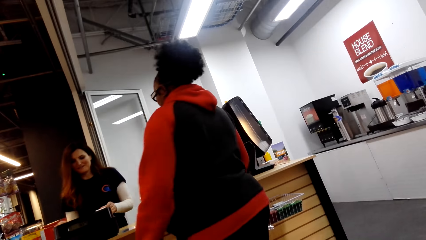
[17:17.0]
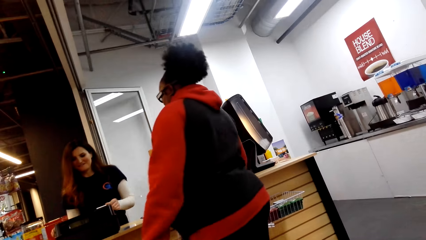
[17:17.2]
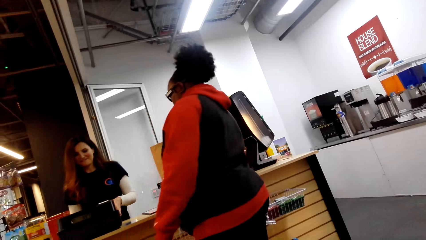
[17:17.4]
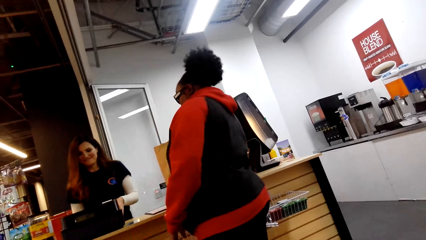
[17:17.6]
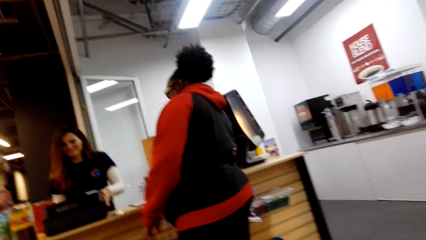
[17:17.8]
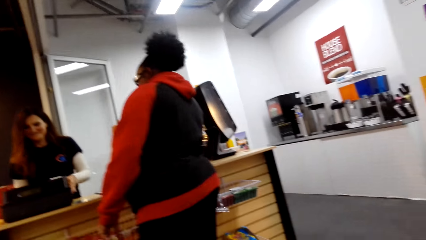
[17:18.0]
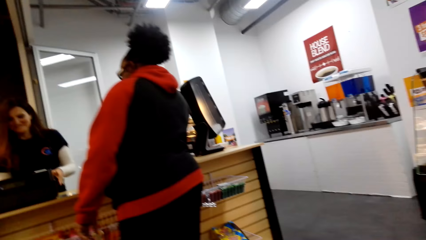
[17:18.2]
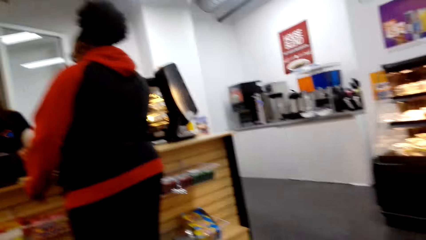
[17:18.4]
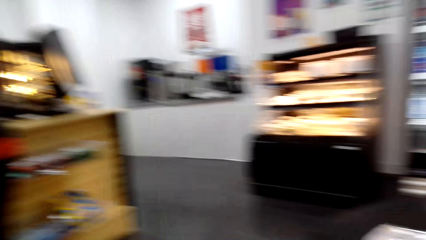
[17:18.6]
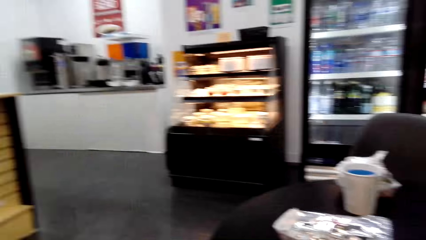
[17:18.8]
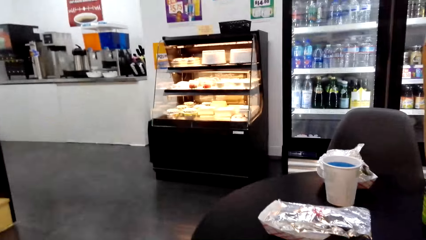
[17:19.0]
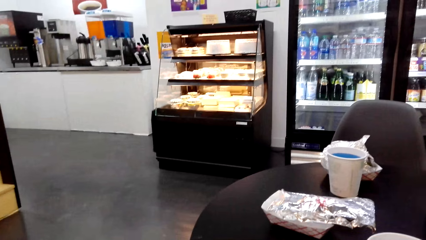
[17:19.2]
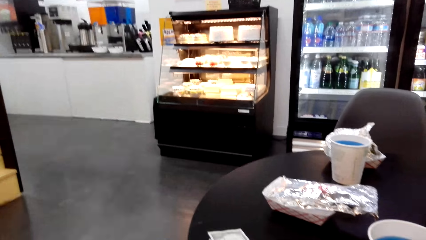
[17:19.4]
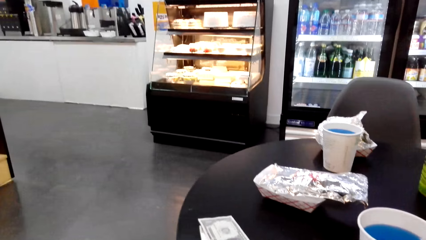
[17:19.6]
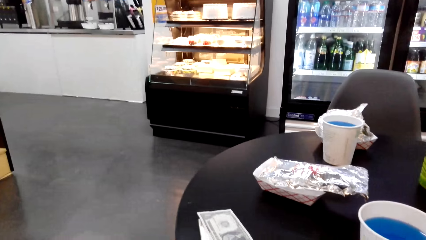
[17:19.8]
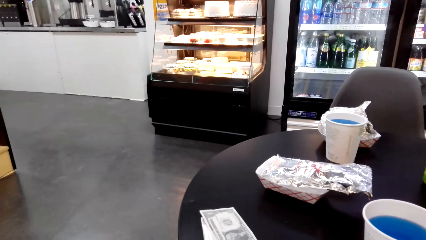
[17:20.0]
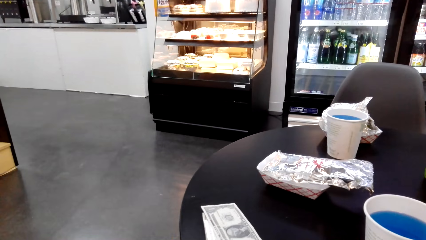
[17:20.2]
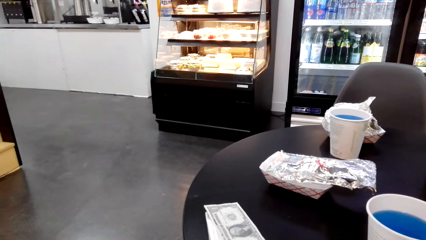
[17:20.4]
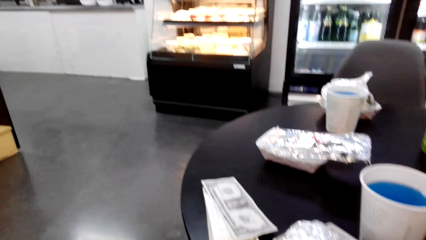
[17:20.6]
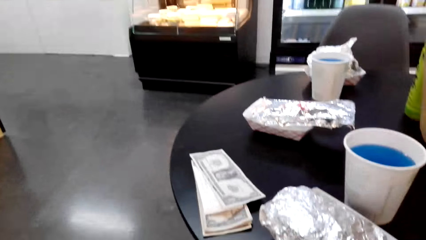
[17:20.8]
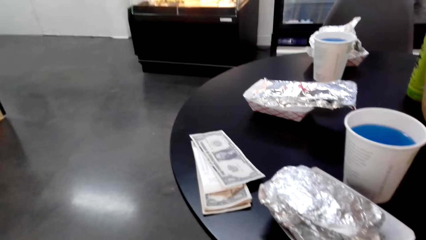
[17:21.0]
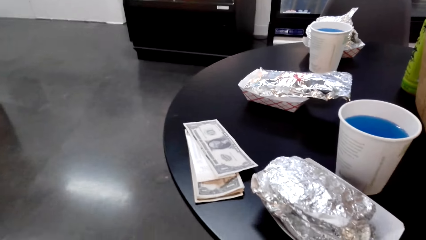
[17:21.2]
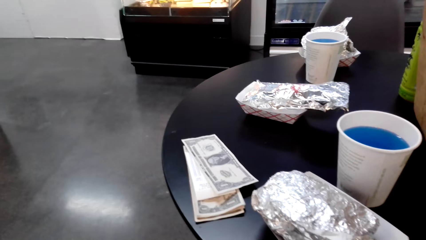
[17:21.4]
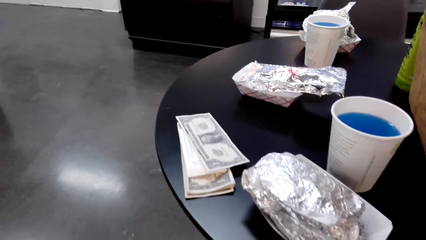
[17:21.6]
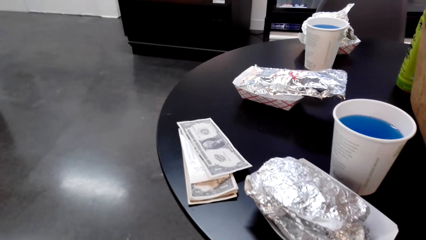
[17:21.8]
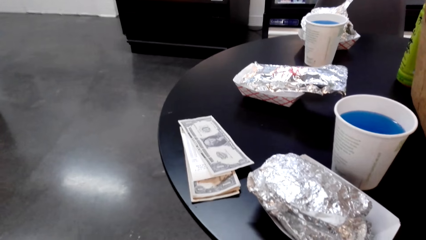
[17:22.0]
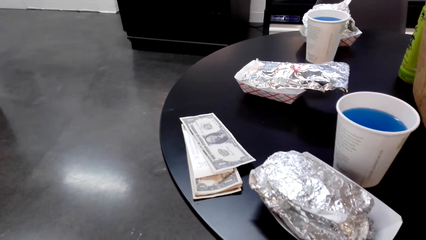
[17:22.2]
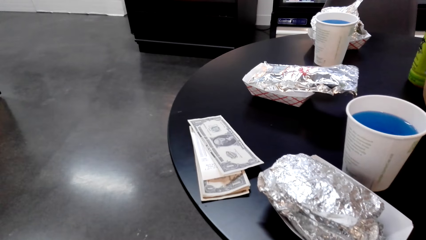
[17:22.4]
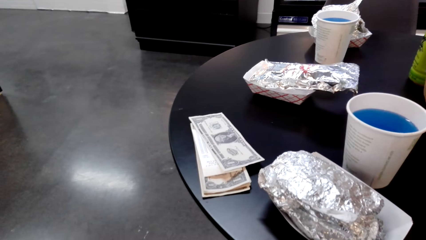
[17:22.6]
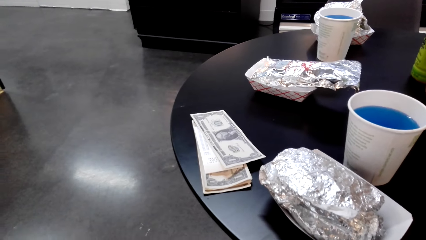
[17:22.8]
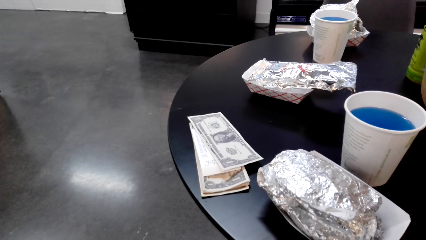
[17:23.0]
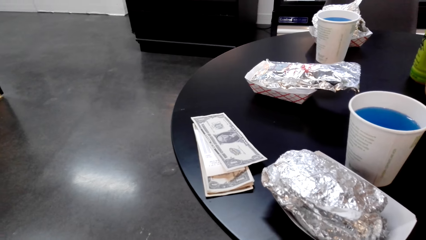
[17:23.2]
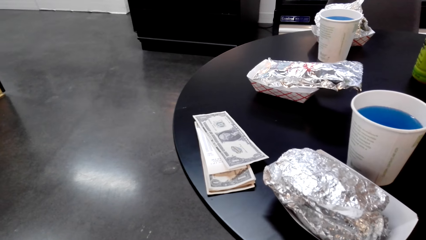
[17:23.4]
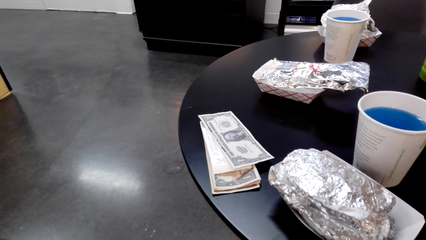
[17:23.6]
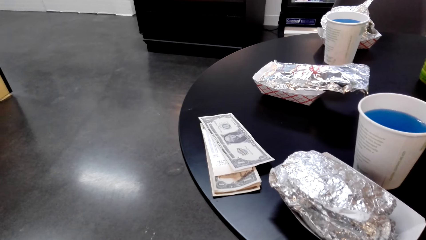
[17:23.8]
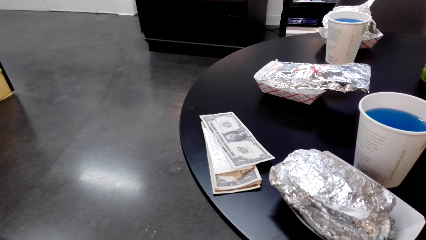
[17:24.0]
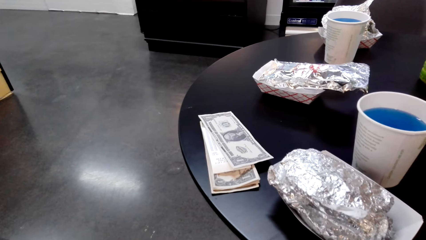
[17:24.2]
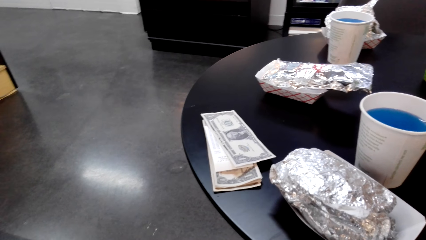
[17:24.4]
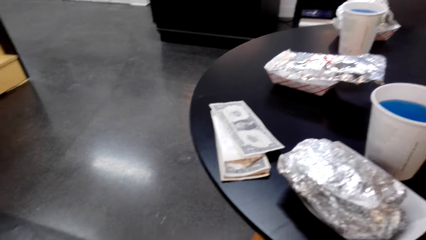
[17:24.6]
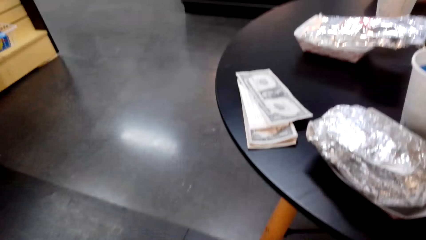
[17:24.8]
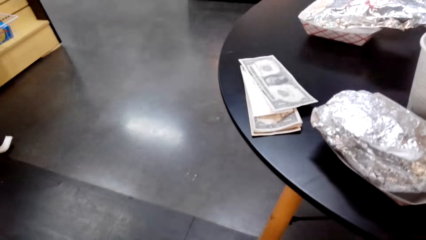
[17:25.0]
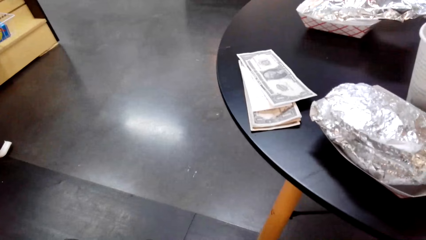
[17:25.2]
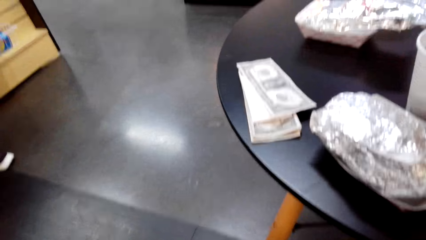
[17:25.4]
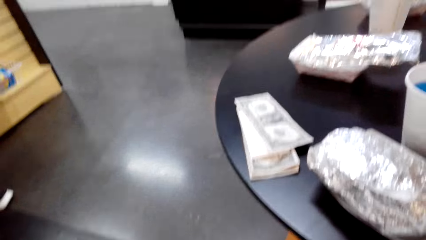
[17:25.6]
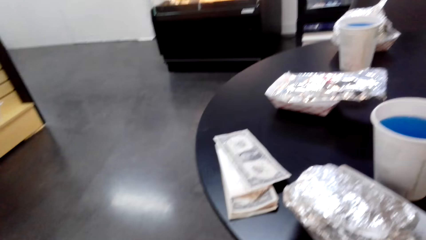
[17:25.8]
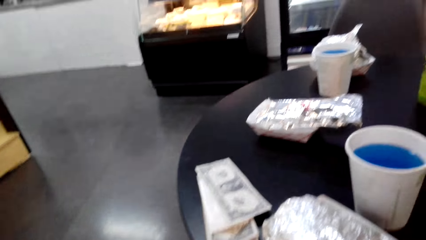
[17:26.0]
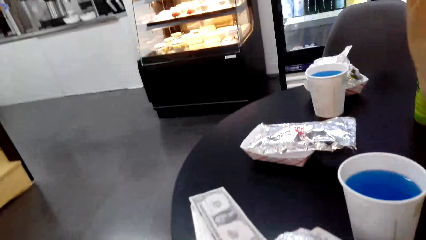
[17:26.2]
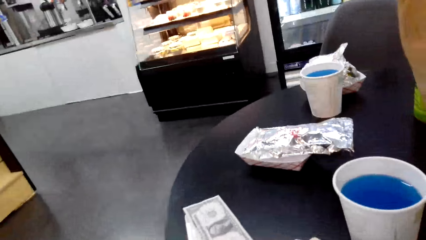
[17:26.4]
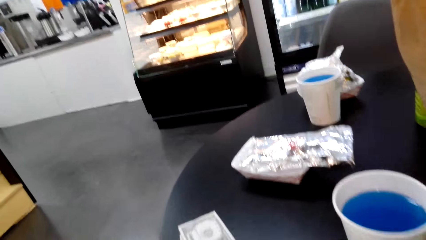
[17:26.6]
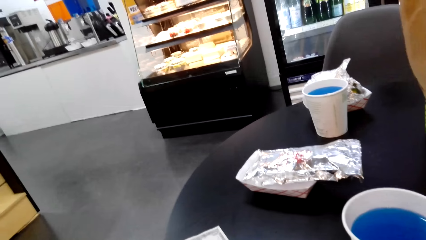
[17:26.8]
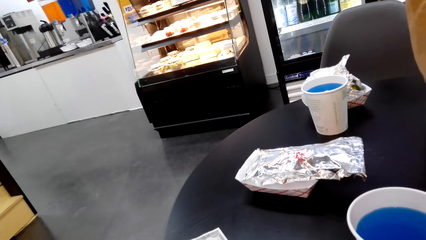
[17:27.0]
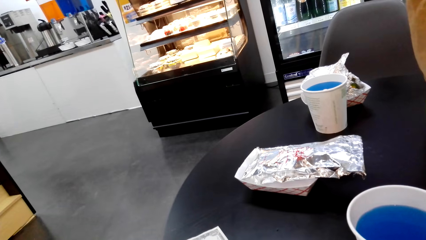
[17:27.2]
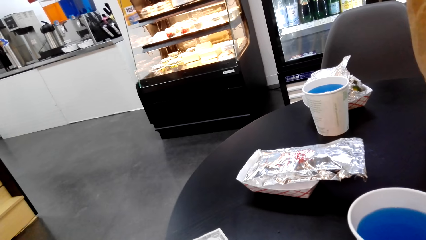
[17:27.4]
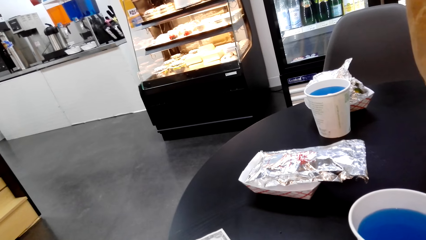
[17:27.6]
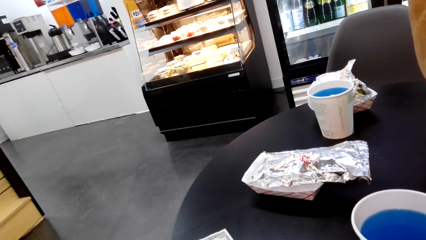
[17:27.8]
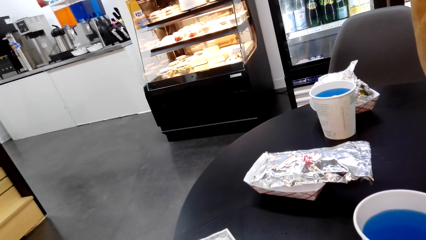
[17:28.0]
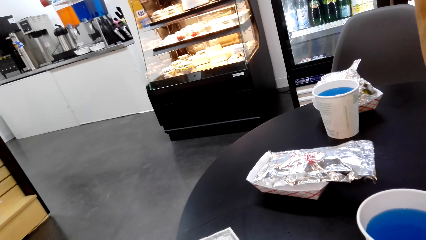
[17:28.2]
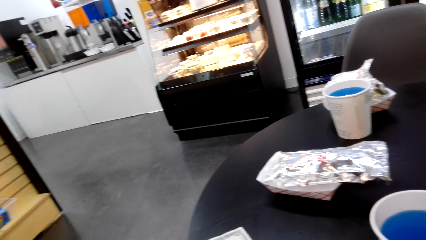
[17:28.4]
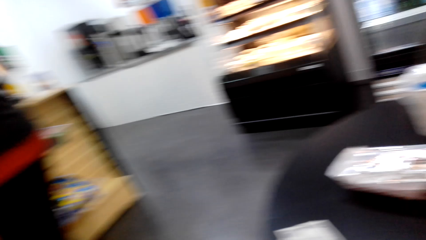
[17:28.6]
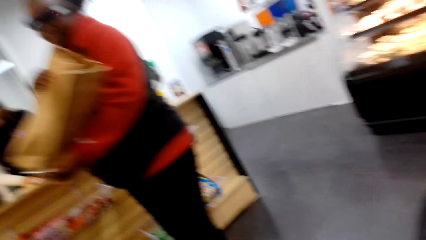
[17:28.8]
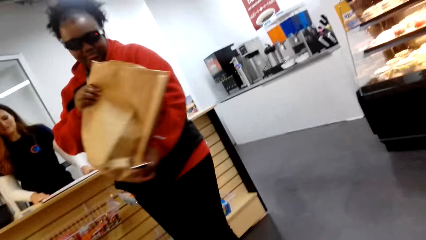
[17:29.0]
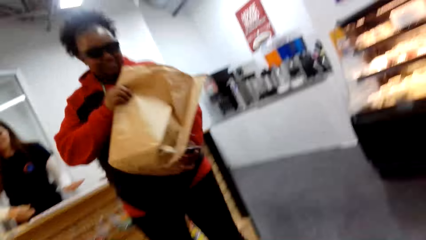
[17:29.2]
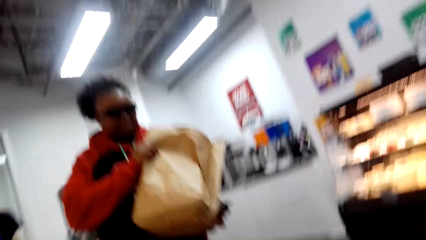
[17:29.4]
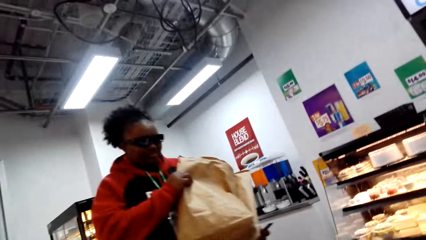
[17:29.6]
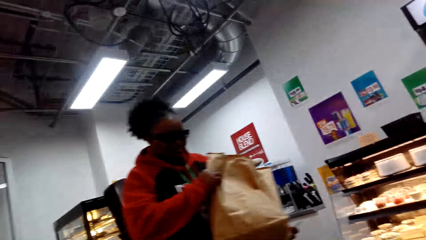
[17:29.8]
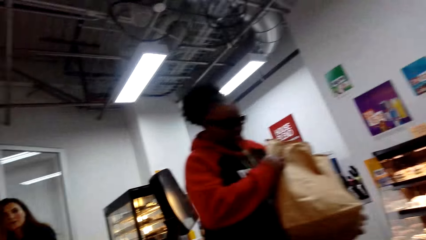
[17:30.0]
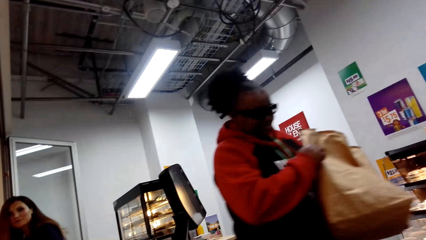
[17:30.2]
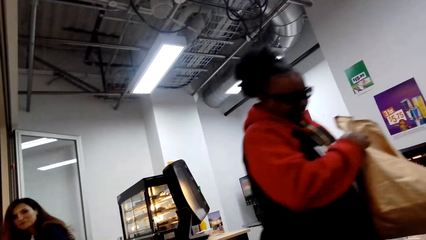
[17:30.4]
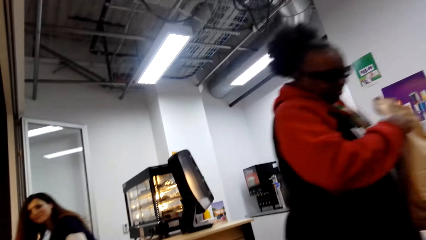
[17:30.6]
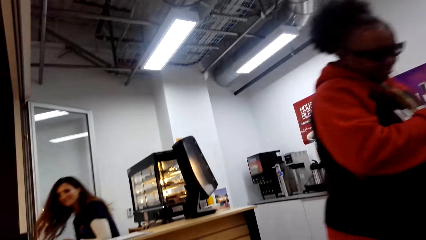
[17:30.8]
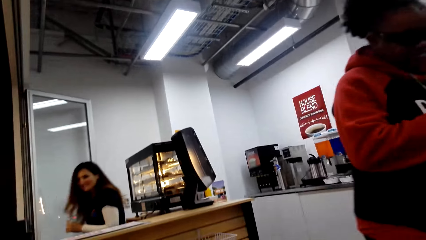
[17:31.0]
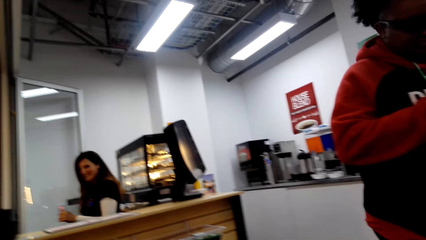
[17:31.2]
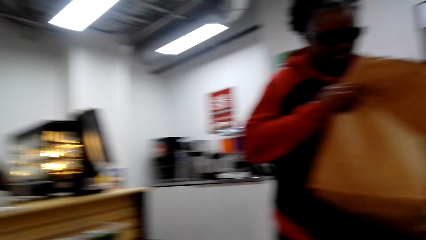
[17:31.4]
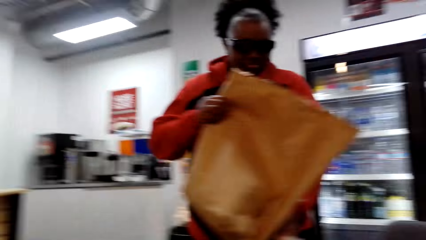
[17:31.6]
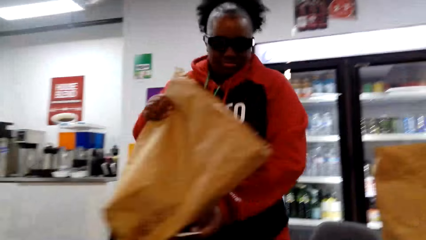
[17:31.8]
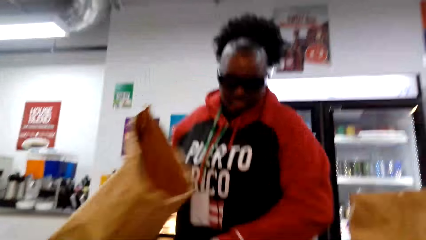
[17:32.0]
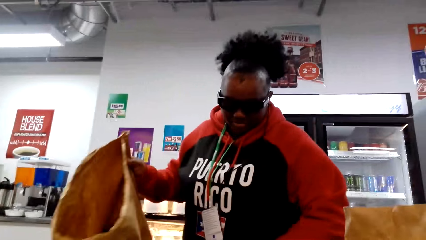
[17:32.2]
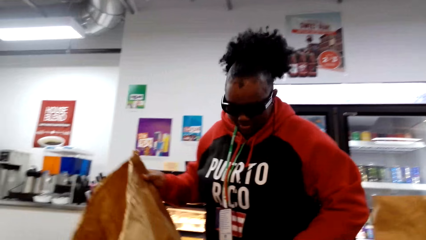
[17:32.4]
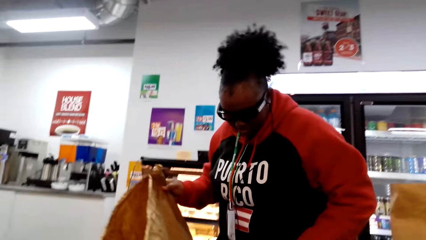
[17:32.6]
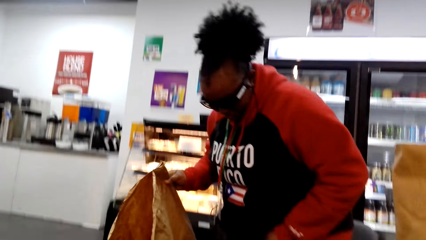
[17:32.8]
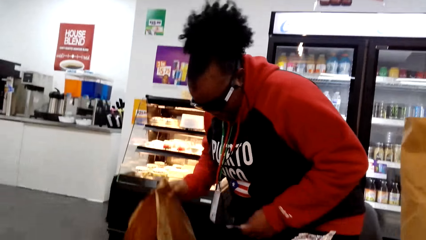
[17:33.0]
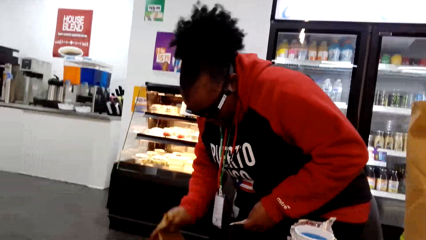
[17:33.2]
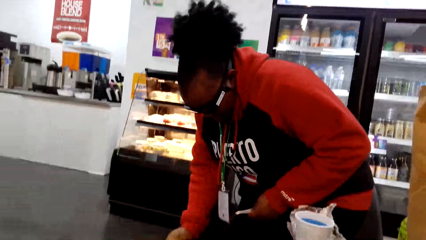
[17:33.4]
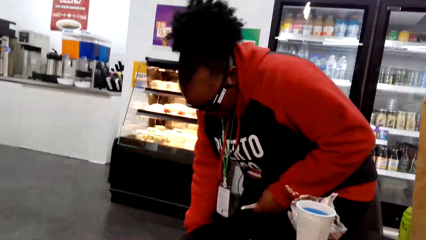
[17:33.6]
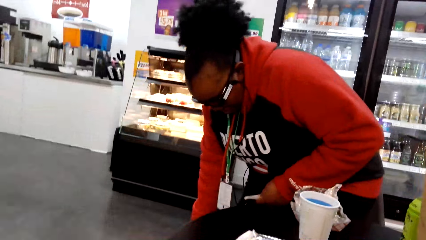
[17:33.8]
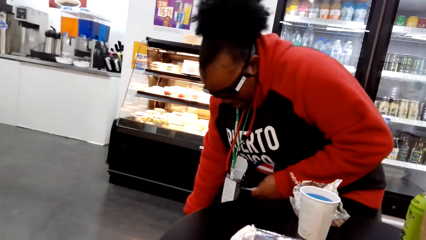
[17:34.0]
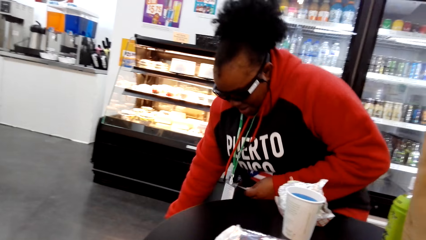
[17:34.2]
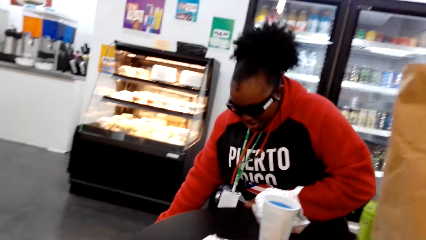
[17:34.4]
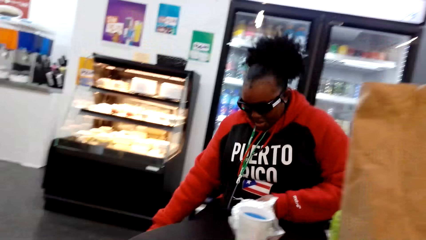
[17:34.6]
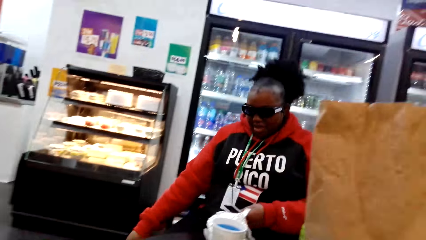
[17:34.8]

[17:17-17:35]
The camera wearer looks around. A woman walks with a brown paper on her hand to the camera wearer. The woman sits down and places the brown paper on the floor.
